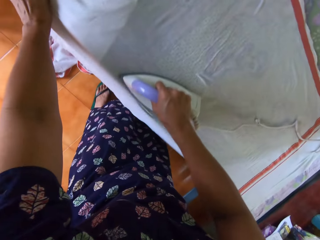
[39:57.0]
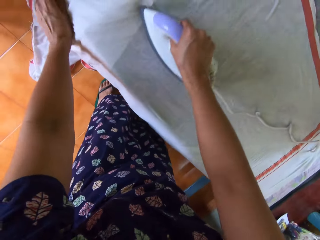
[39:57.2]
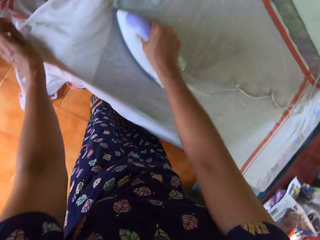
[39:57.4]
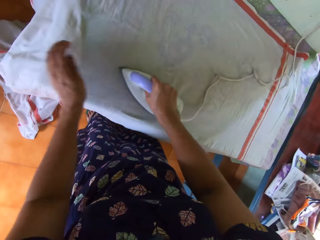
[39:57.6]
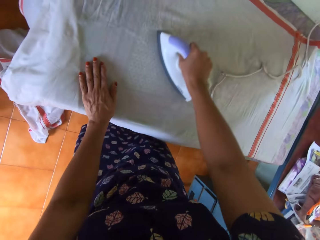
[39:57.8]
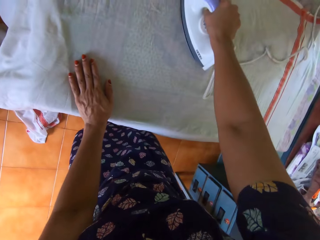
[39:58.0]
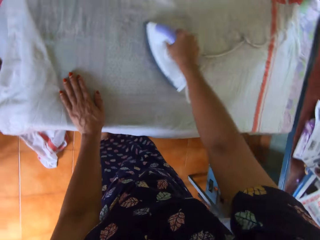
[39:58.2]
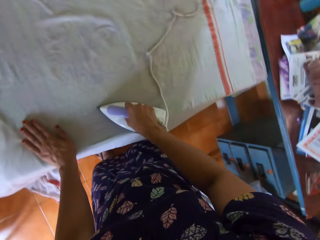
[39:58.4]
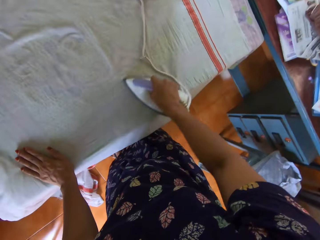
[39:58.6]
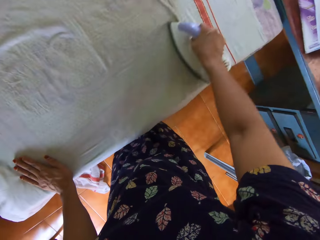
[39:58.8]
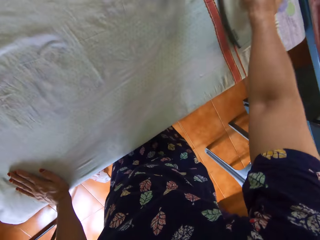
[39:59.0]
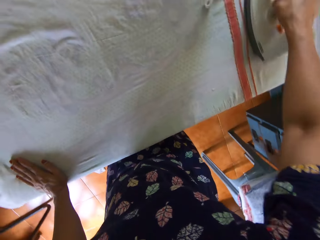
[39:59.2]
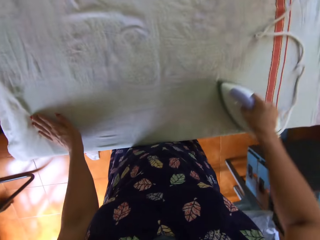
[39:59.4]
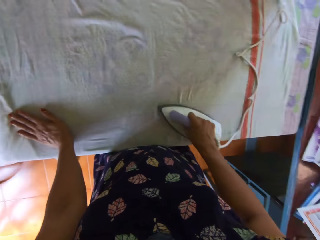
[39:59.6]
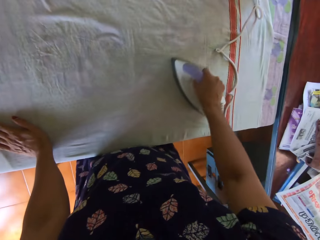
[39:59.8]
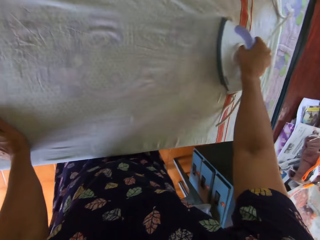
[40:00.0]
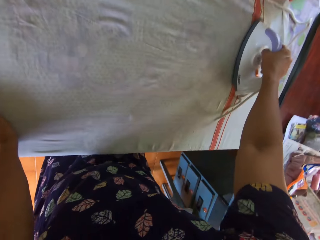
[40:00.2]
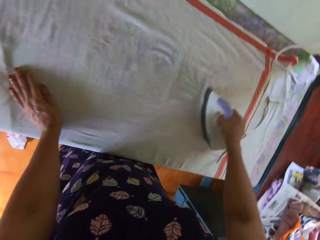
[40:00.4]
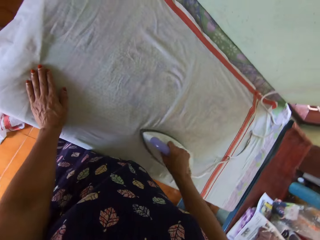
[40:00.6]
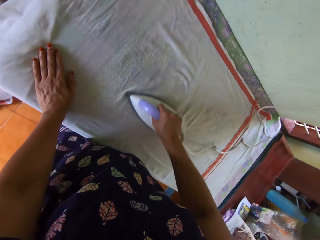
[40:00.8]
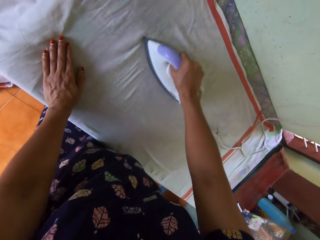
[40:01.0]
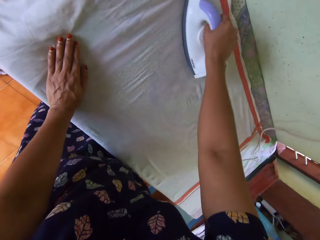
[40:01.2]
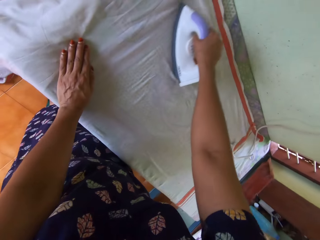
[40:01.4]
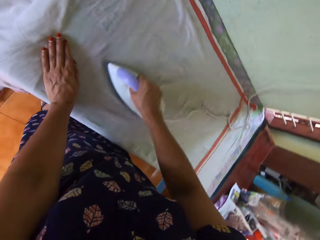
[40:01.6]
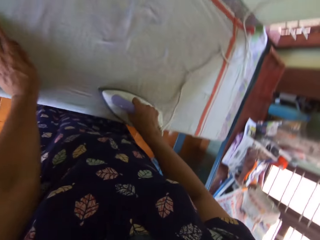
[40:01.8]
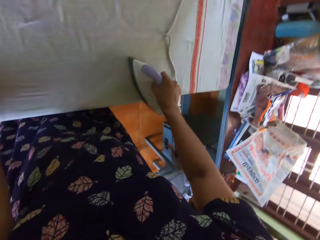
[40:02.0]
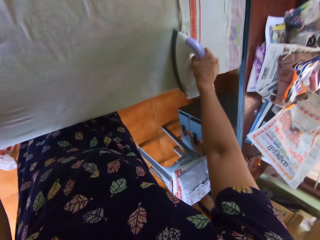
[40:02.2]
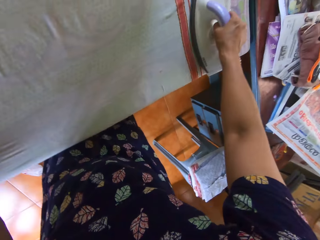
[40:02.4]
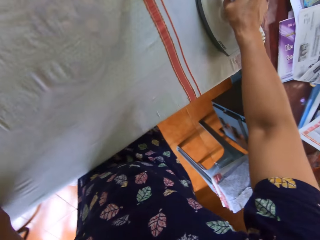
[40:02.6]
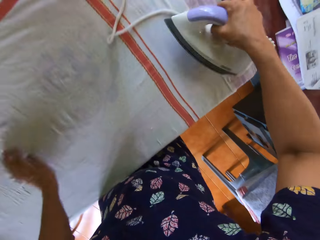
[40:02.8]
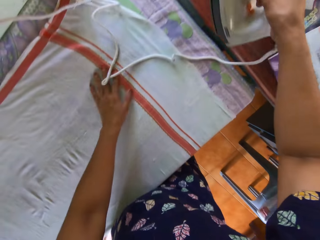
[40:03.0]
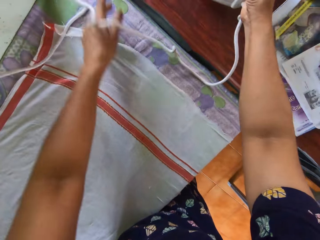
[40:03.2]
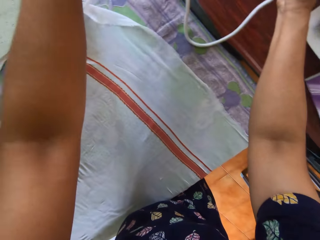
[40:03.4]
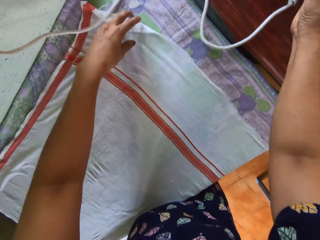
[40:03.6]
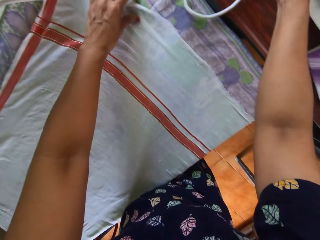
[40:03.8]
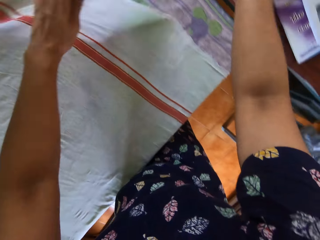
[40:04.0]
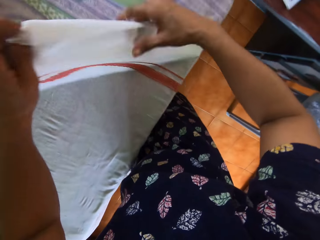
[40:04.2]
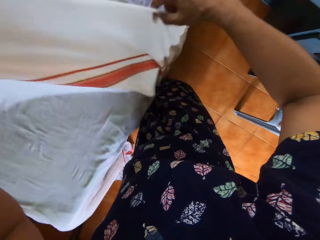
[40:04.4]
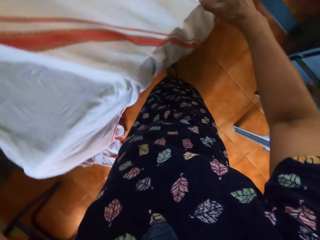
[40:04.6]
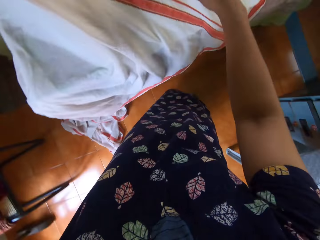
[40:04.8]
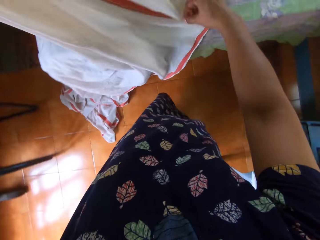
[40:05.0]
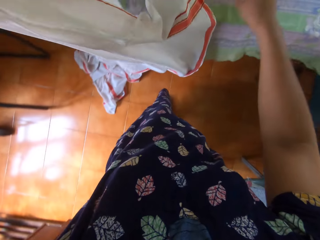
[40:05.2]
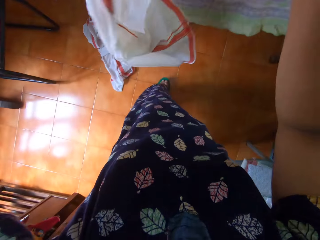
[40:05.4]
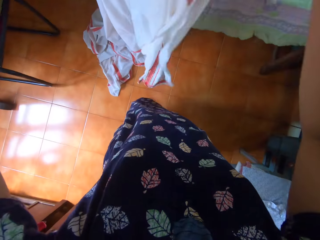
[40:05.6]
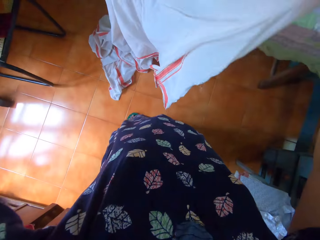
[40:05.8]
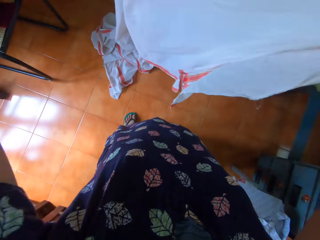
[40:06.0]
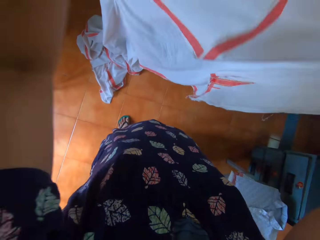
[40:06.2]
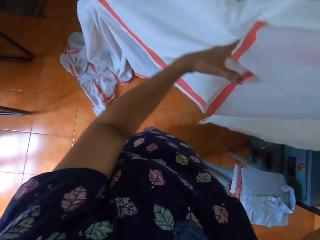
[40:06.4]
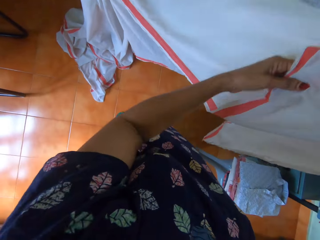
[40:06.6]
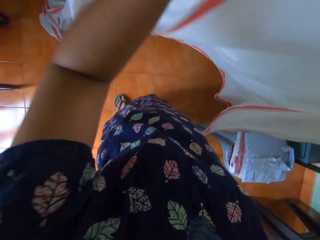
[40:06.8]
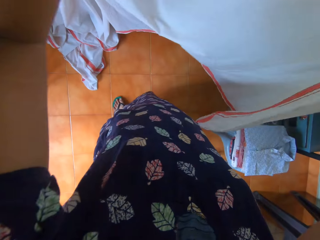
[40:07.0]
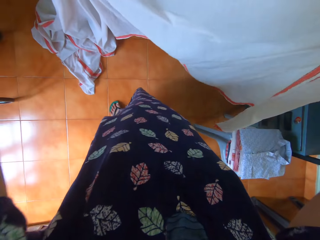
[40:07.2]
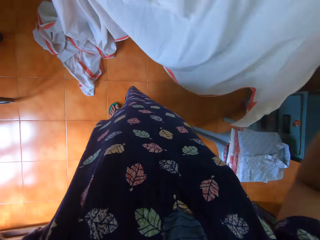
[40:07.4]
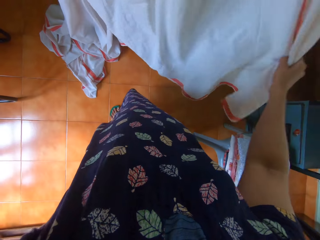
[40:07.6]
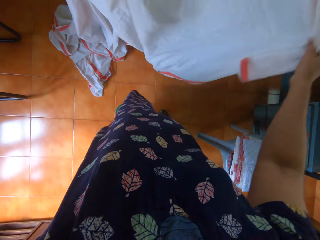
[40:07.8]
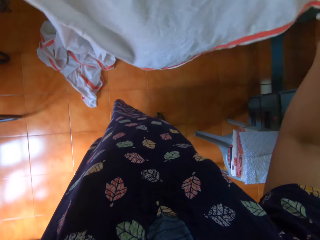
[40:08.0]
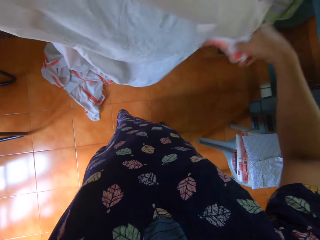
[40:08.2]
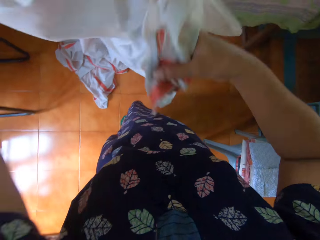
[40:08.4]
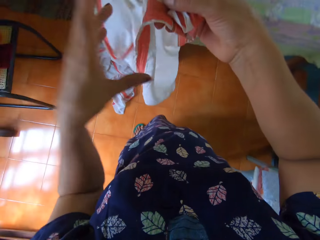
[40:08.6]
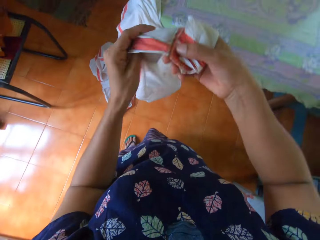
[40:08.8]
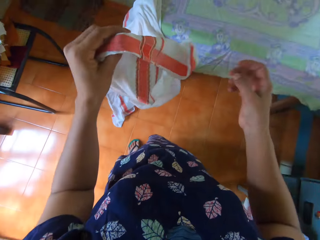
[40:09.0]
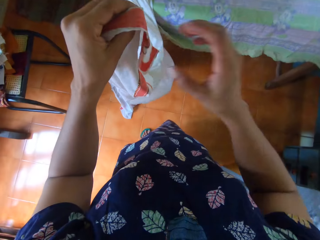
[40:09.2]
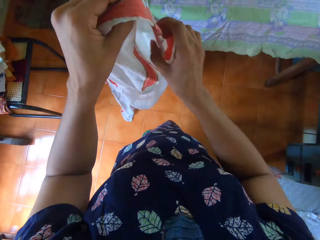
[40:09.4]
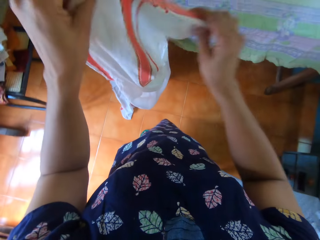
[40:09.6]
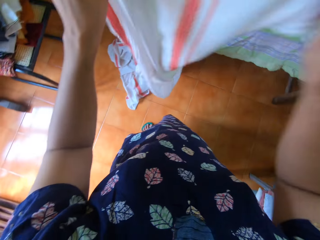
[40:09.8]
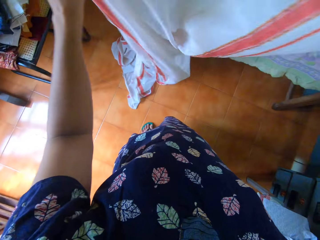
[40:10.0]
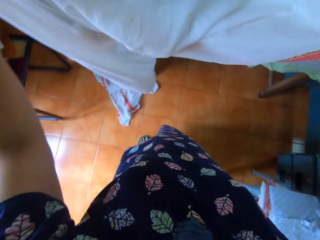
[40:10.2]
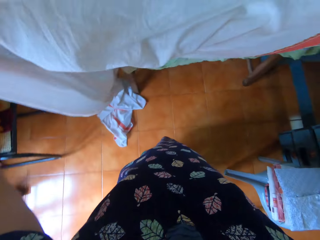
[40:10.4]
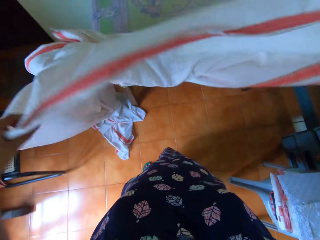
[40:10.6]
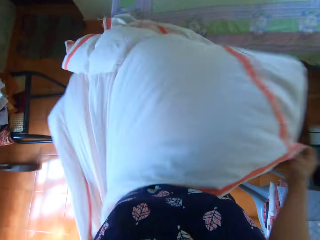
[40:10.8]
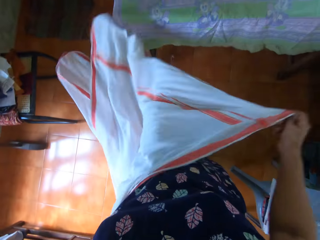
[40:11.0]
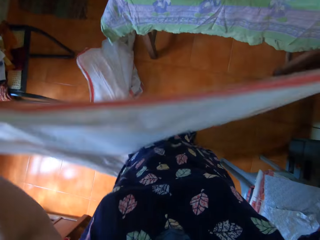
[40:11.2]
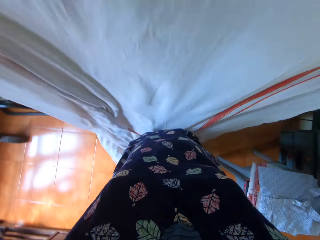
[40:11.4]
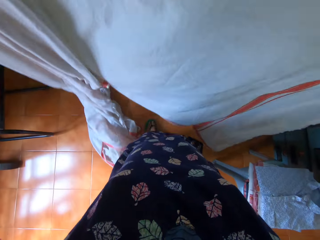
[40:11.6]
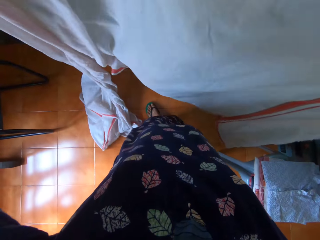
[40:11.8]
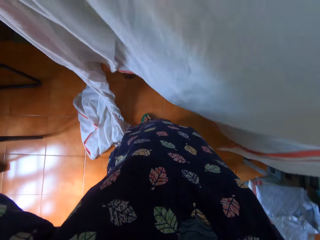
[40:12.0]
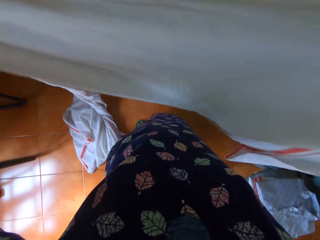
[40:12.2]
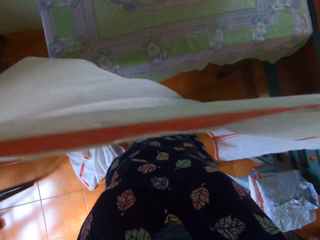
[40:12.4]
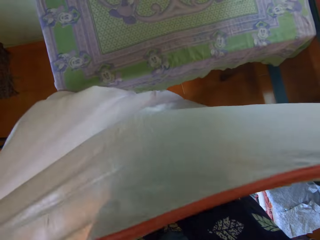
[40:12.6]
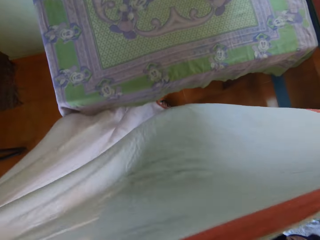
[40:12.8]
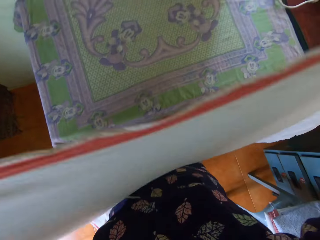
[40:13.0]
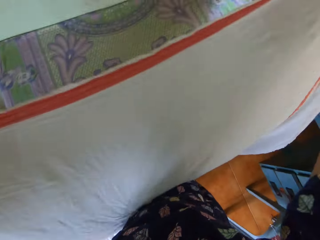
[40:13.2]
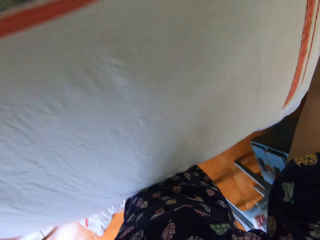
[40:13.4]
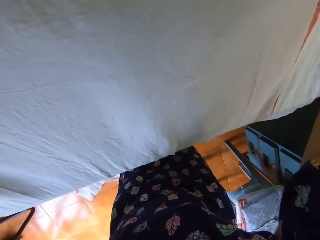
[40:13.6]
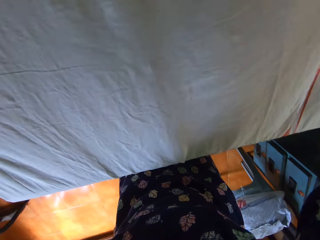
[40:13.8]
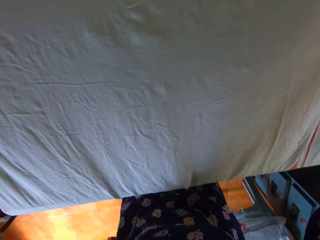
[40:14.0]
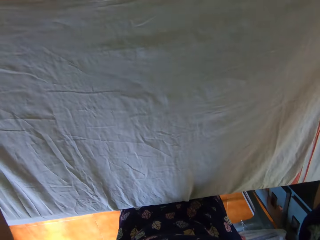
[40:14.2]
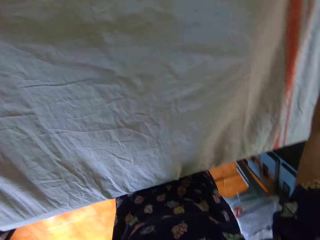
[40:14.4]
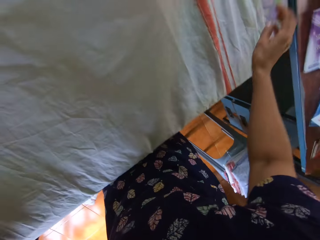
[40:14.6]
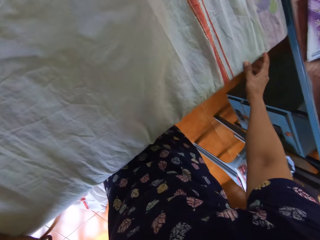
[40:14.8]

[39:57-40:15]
The camera wearer places the iron on the second table with her right hand. She moves the cord of the iron on the first table with her left hand. She lifts the bedsheet from the first table with both hands. She straightens the cloth. She lays the bedsheet on the first table with both hands.

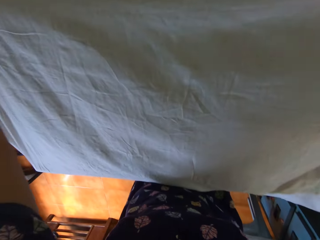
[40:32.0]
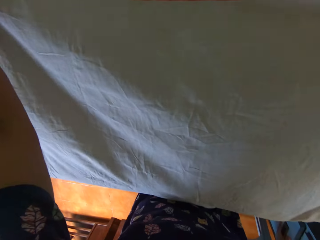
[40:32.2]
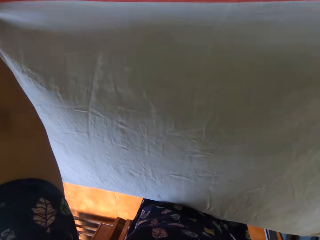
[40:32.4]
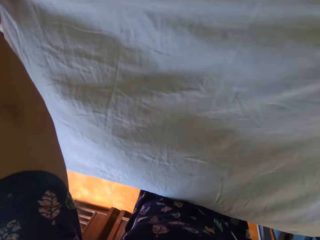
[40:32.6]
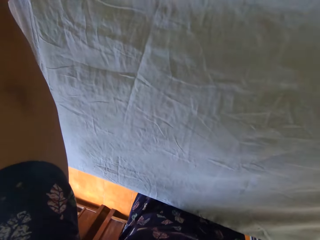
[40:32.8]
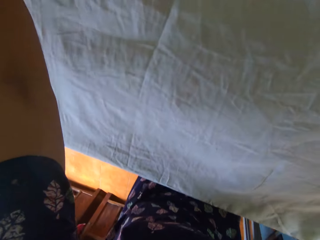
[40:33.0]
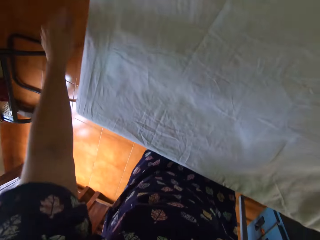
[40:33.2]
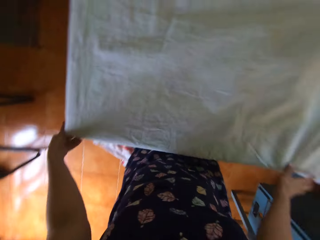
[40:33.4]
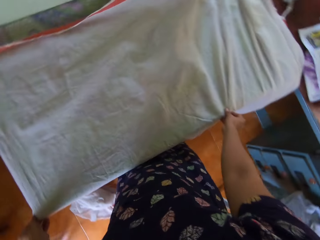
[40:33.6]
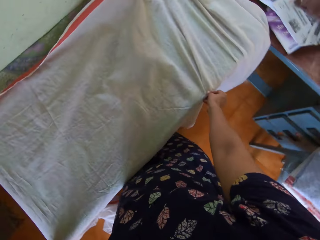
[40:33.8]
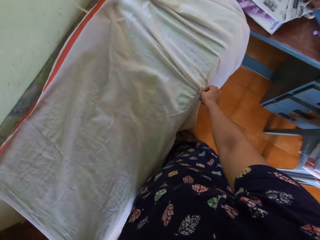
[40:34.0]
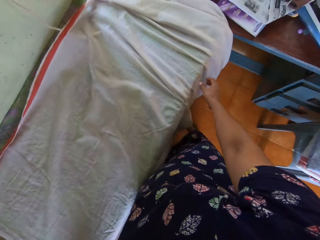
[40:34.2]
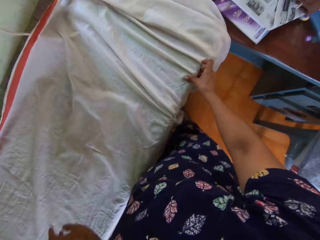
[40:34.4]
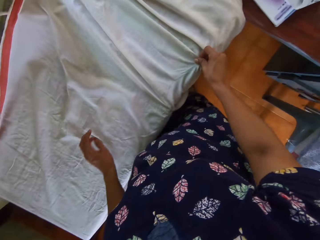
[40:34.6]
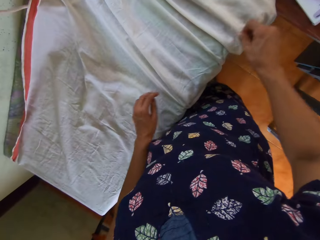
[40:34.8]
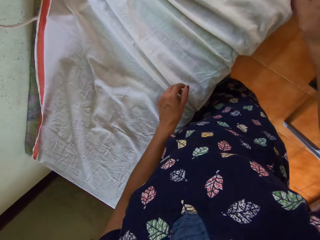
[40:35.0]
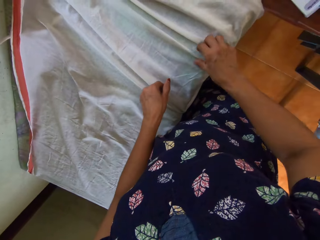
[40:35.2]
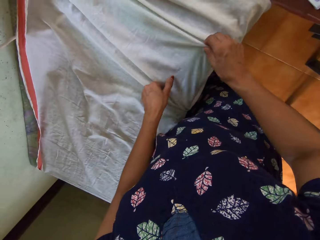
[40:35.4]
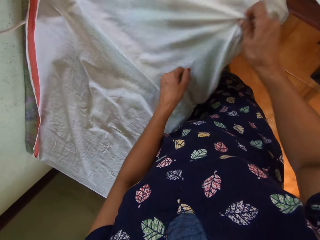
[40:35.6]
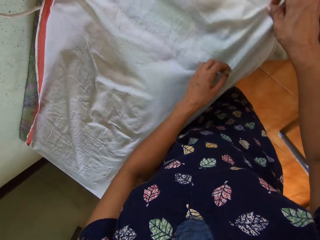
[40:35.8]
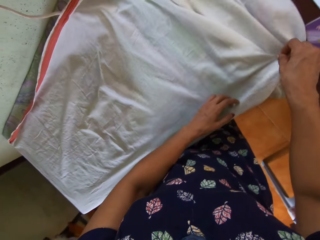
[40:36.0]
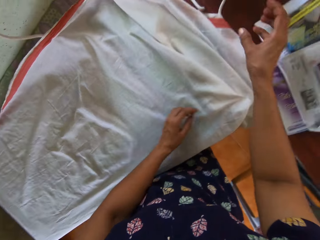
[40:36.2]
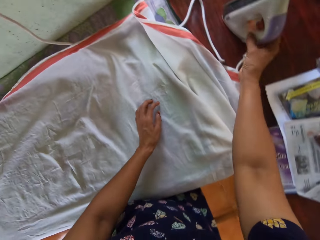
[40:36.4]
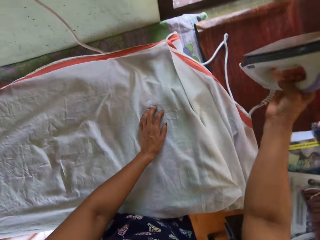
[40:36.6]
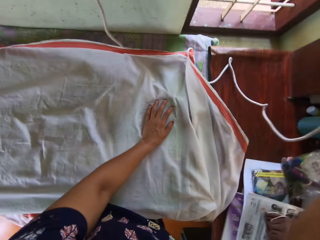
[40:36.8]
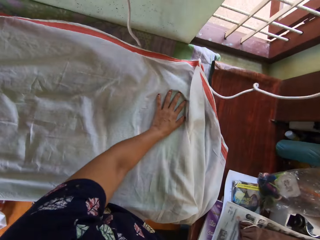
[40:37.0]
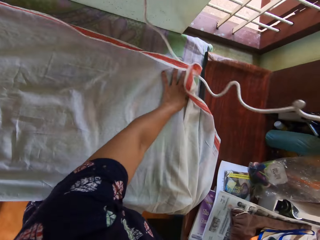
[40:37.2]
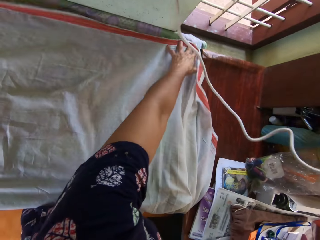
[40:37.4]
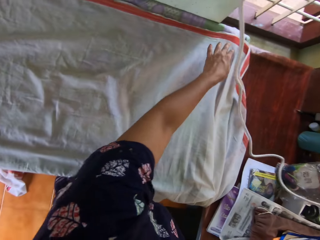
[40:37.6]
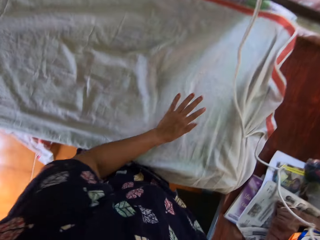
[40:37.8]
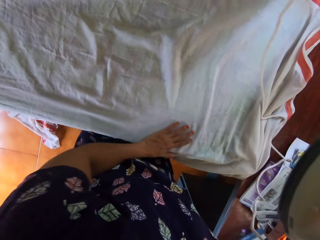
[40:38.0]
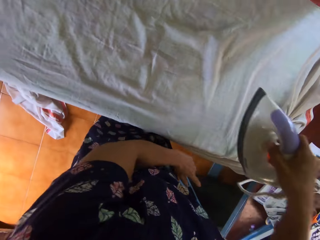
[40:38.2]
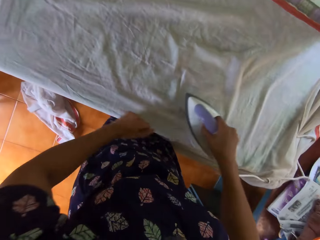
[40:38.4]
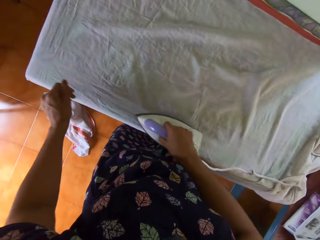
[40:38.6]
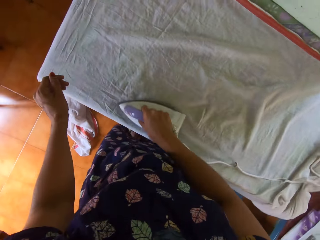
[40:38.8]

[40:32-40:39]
The camera wearer lays the bedsheet on the first table with both hands. She adjusts the bedsheet on the first table with both of her hands. She lifts the iron from the second table with her right hand. She adjusts the bedsheet on the first table with her left hand. She irons the bedsheet on the first table with the iron in her right hand.
